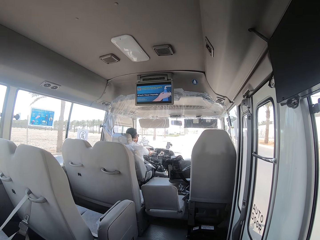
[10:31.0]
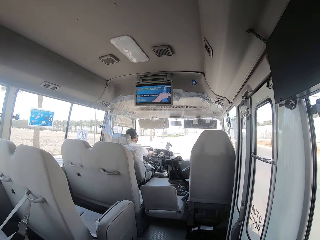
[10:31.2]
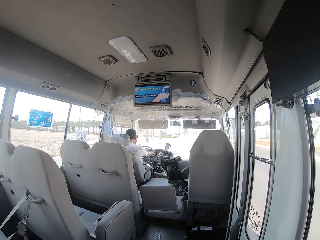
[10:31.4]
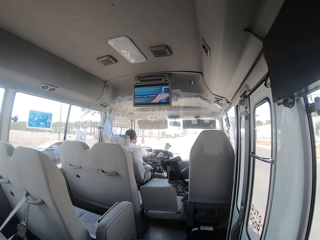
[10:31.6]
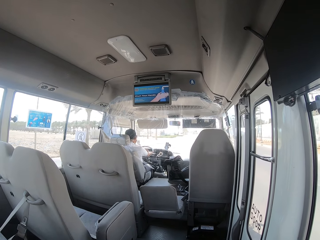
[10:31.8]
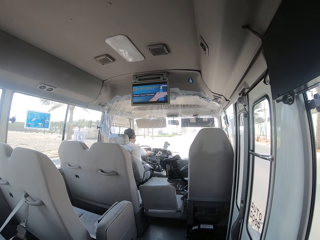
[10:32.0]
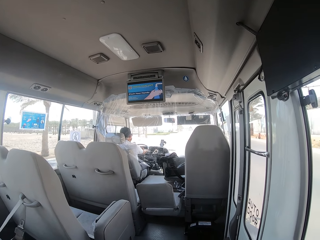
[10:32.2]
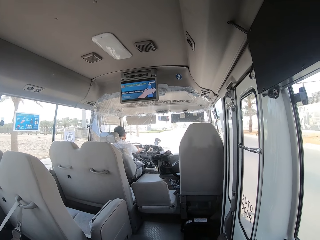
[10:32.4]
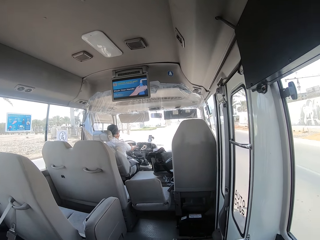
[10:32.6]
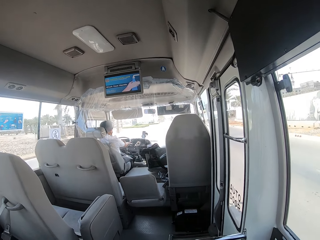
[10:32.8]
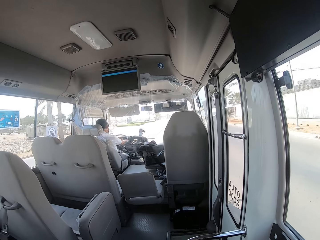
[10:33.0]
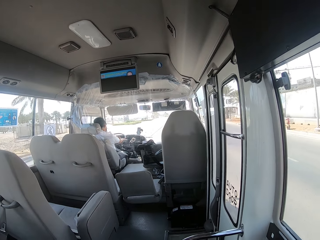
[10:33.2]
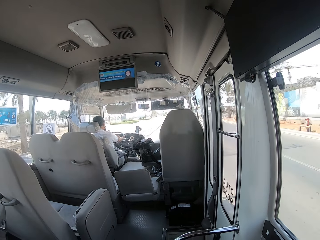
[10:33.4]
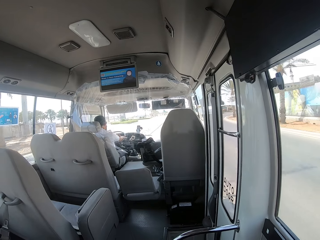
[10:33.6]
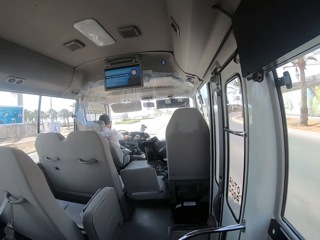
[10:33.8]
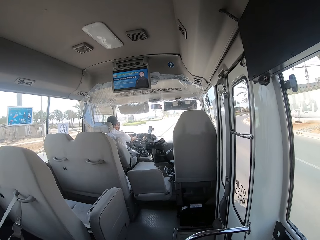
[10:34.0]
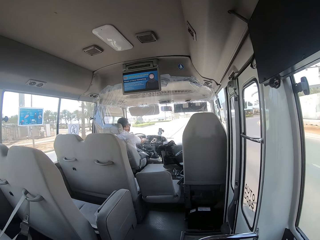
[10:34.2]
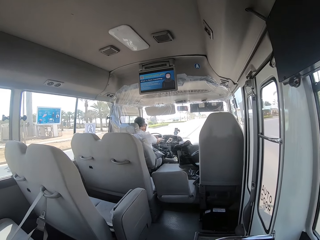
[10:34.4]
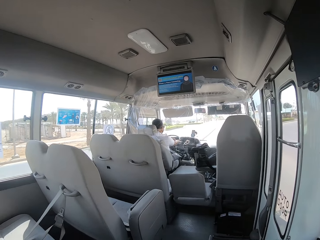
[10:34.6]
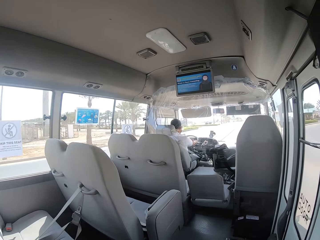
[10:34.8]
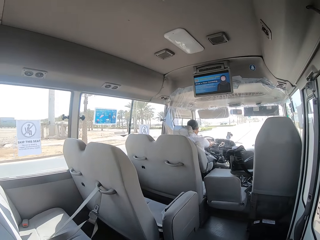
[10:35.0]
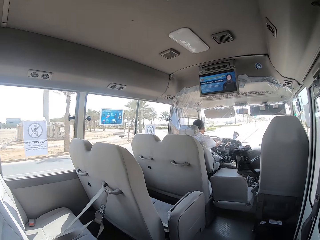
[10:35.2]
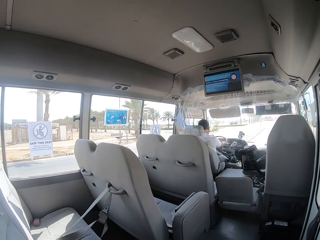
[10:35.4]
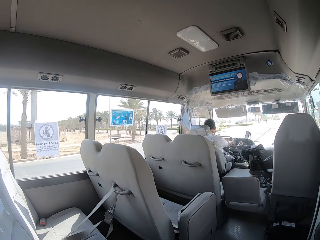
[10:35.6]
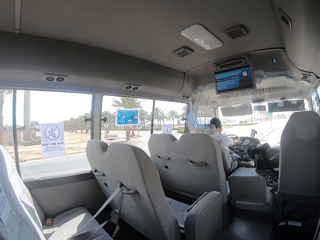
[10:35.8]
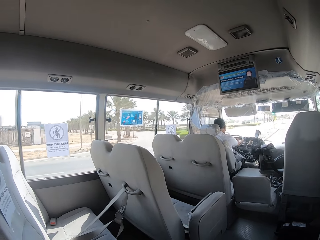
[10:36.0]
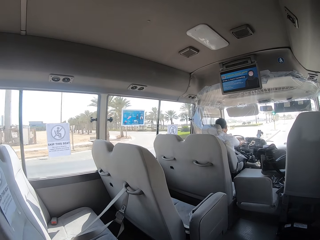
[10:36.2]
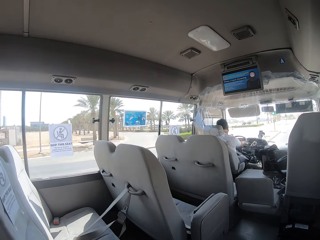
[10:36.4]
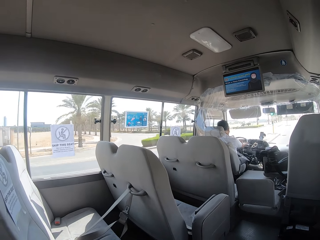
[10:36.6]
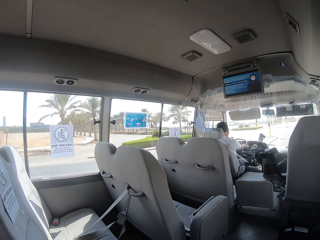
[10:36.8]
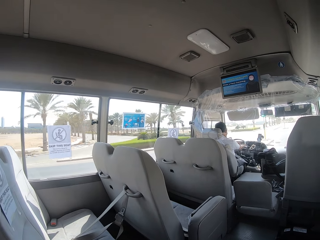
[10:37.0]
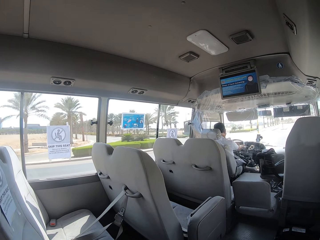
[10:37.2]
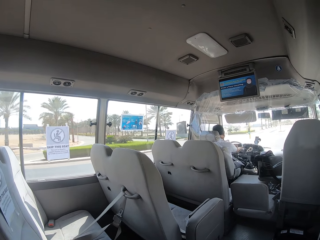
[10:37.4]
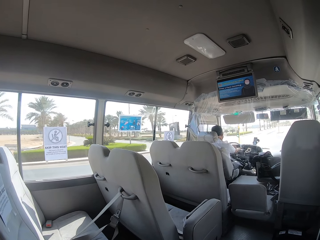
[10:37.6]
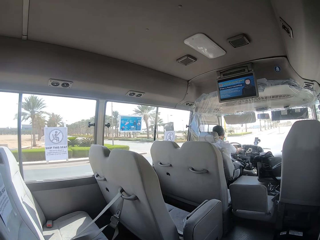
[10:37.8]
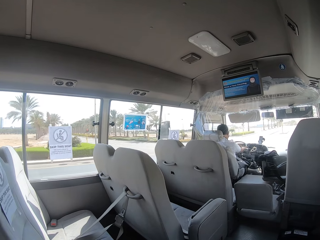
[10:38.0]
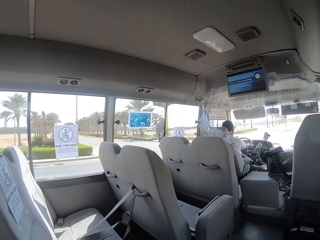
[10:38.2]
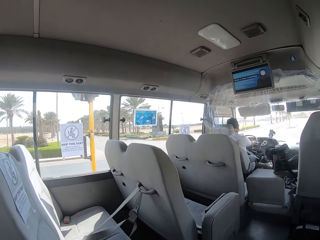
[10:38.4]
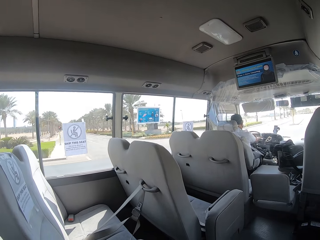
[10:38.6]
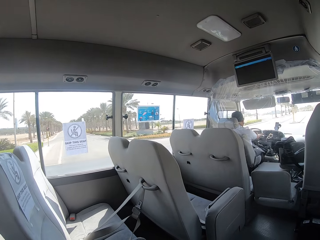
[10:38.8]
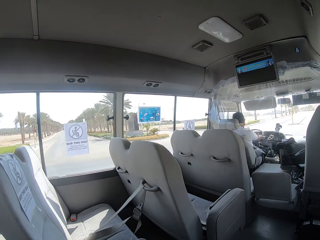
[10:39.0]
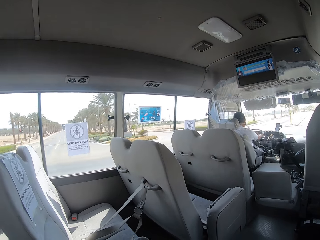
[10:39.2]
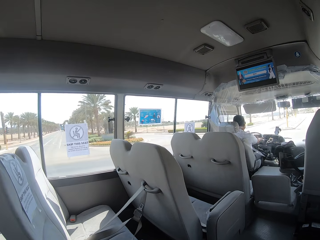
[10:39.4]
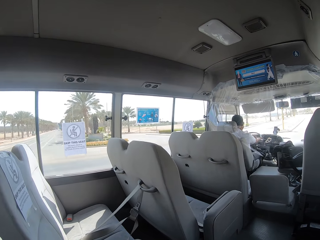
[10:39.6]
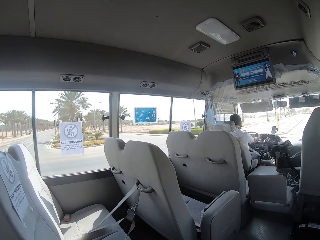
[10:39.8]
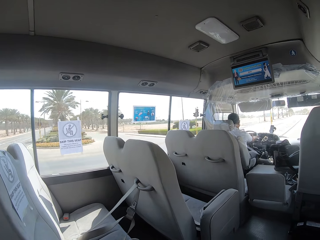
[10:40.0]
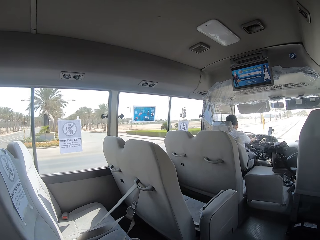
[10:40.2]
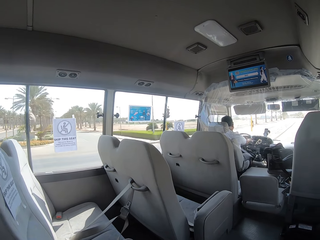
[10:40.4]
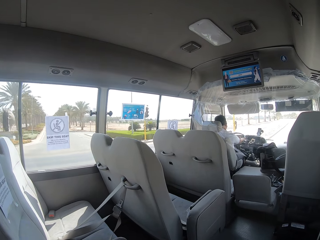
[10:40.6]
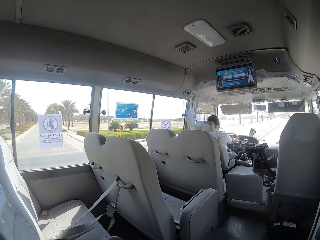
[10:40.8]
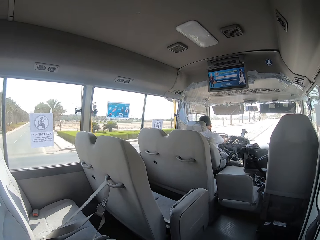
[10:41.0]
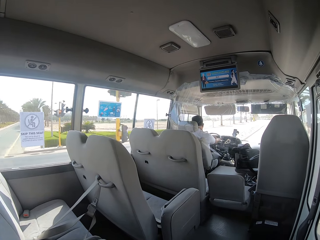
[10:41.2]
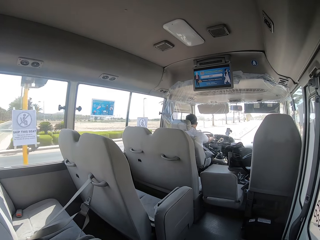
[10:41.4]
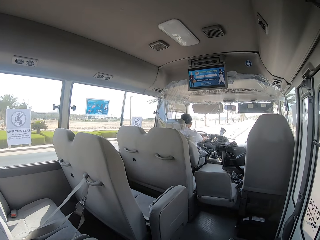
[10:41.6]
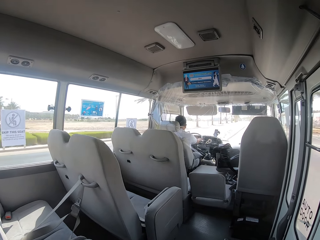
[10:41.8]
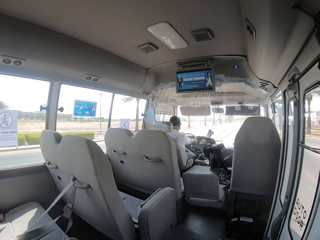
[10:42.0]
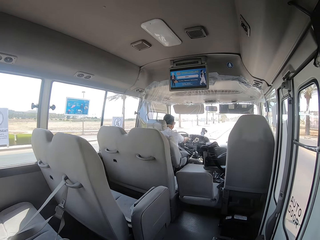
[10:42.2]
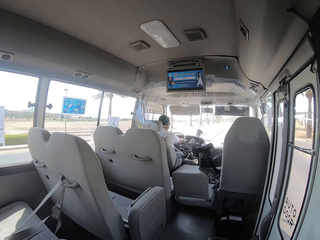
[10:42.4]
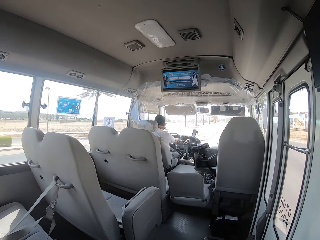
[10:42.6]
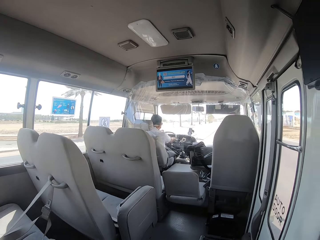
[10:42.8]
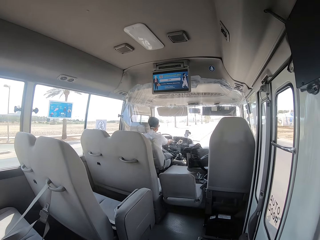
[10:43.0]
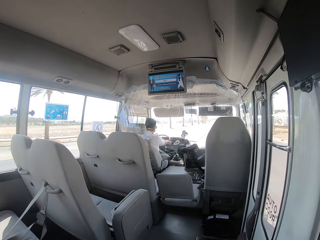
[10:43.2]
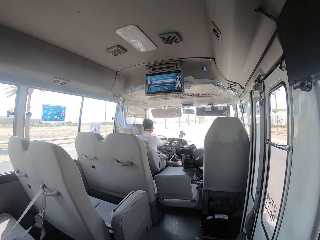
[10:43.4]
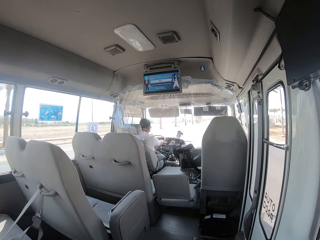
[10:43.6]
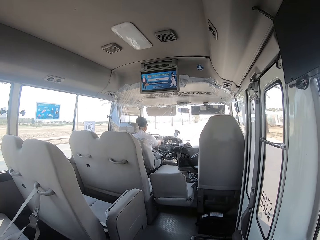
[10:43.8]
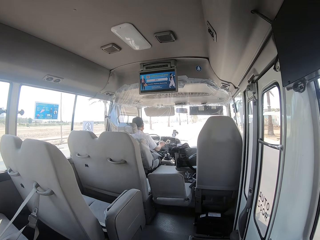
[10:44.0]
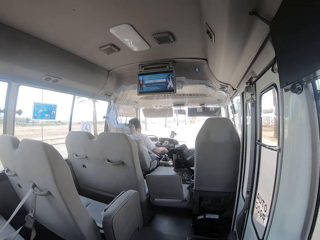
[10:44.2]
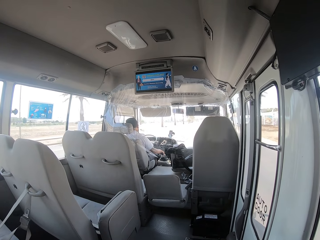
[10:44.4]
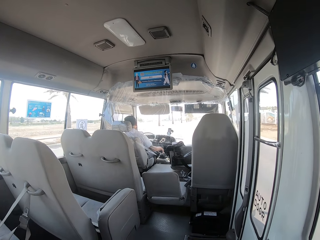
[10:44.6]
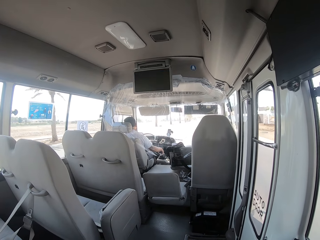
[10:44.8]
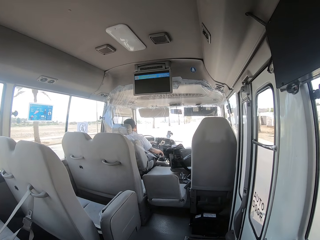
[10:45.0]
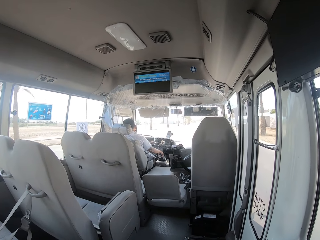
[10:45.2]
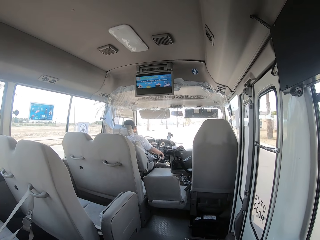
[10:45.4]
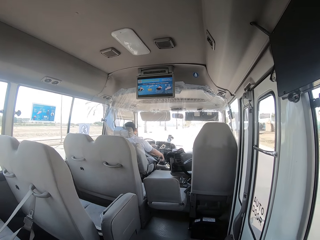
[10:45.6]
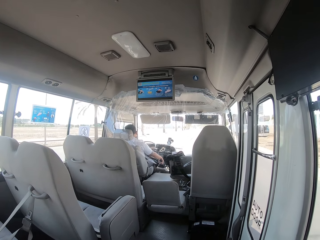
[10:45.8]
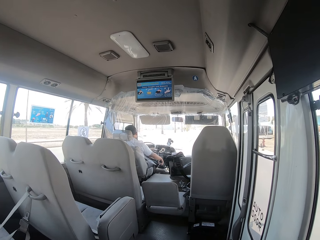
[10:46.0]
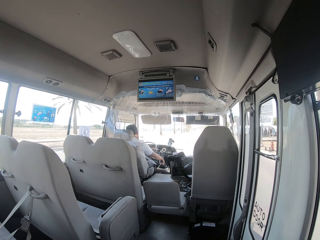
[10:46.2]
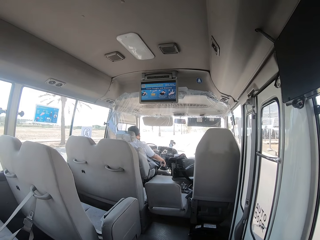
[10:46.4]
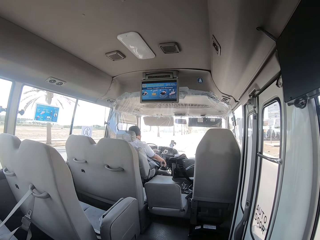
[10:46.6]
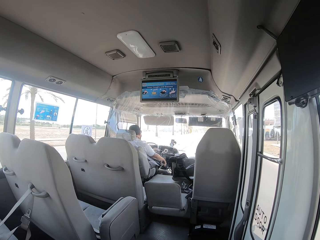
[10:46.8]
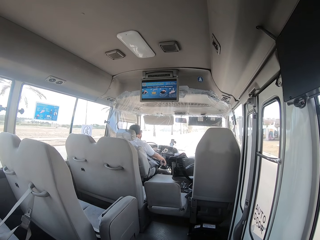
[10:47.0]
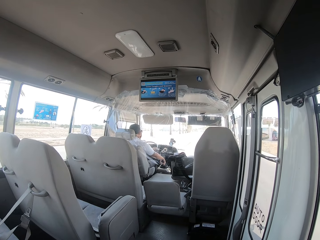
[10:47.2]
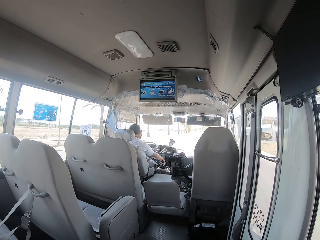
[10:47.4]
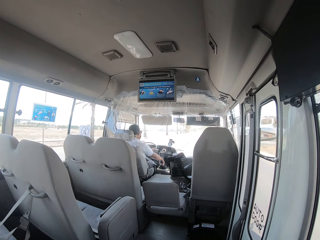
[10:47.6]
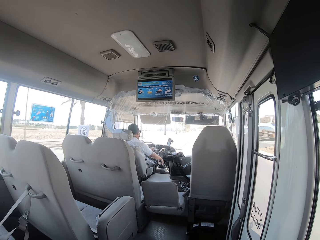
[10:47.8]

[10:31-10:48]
The camera wearer looks right. They look left. They look forward.

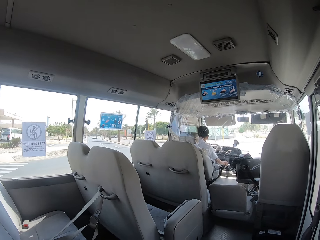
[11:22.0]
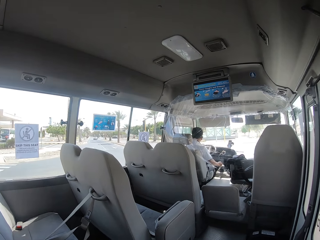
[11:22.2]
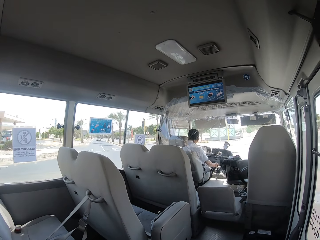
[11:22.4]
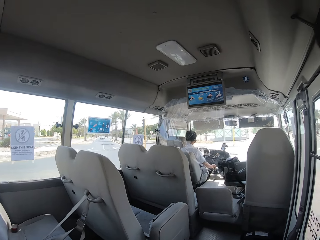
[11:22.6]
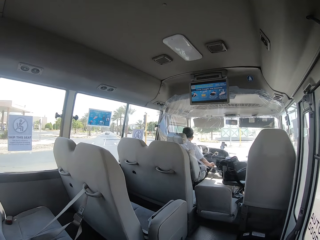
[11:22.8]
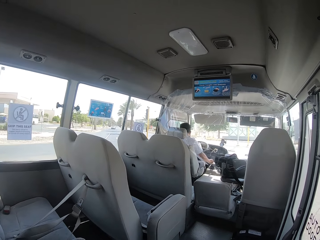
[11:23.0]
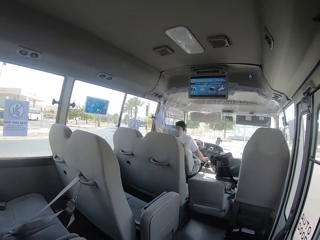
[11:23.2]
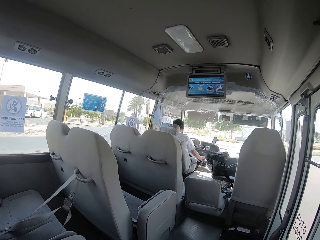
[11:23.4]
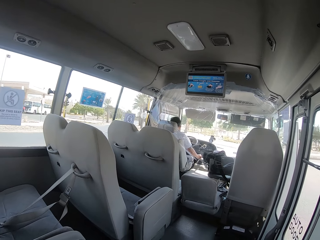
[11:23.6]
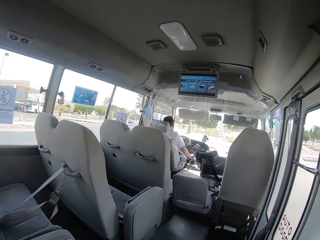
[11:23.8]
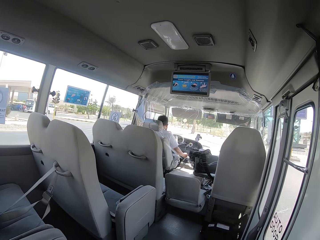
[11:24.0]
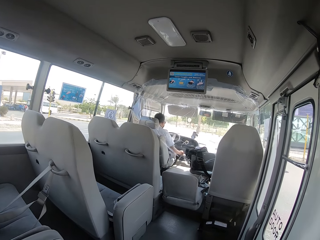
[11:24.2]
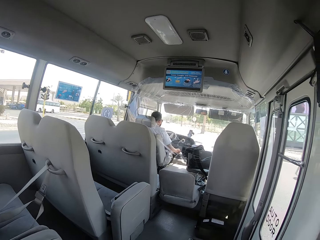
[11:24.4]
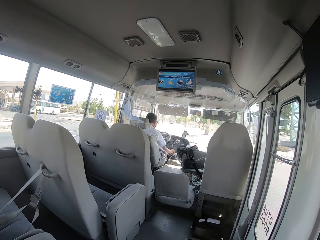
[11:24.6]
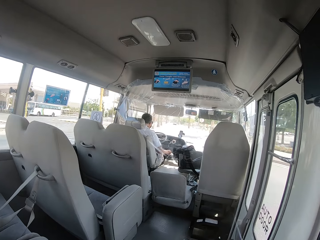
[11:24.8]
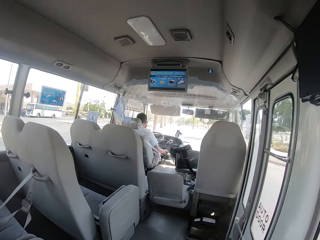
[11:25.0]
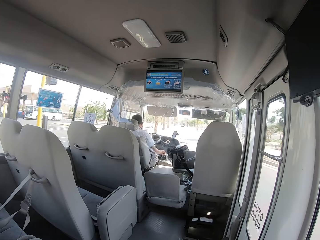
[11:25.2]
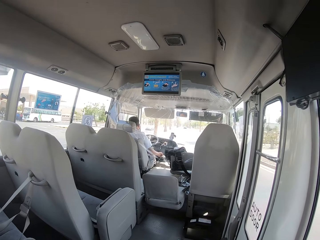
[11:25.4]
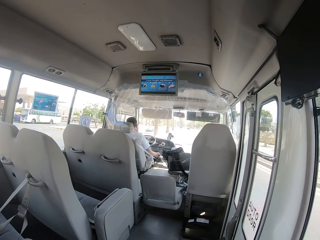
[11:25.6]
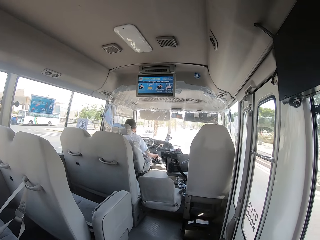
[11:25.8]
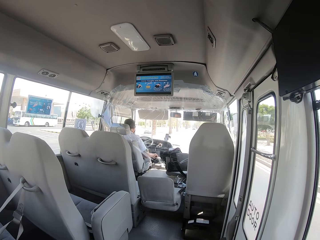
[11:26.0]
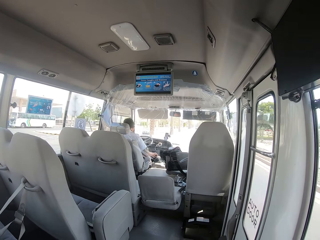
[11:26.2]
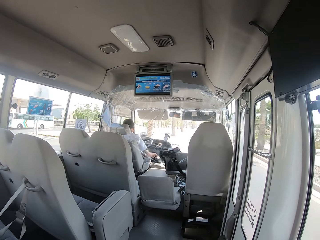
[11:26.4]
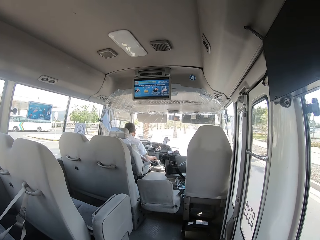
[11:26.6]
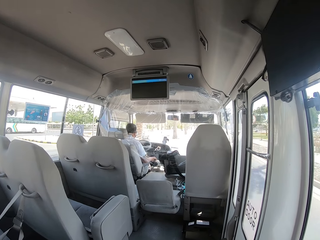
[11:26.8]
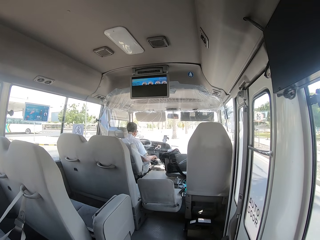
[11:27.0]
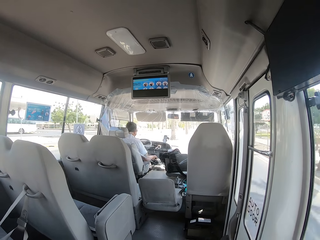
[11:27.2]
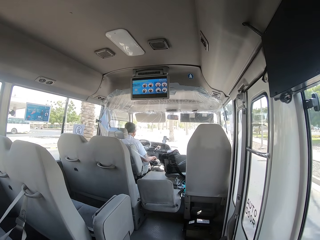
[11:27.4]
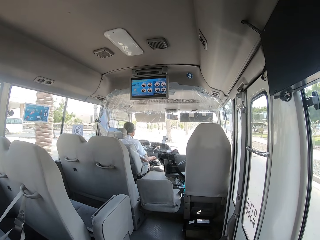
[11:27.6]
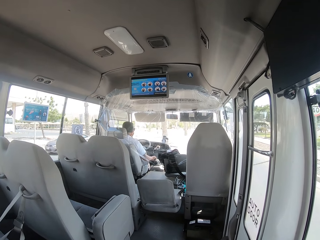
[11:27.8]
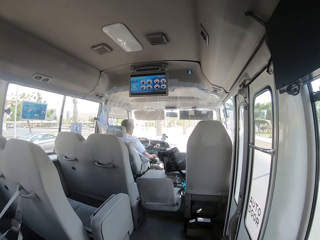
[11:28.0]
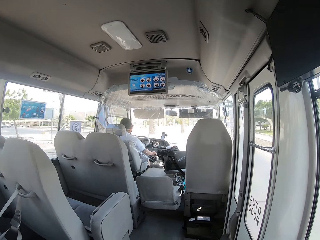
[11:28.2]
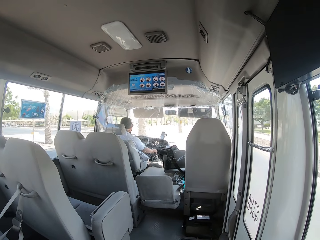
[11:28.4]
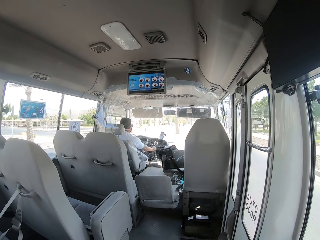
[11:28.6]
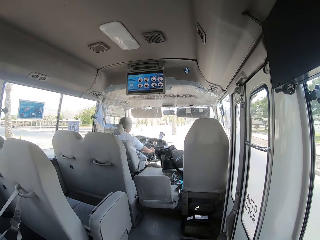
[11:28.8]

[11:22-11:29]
A man drives left.
